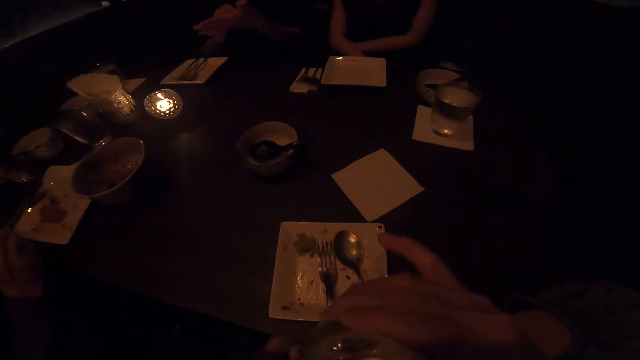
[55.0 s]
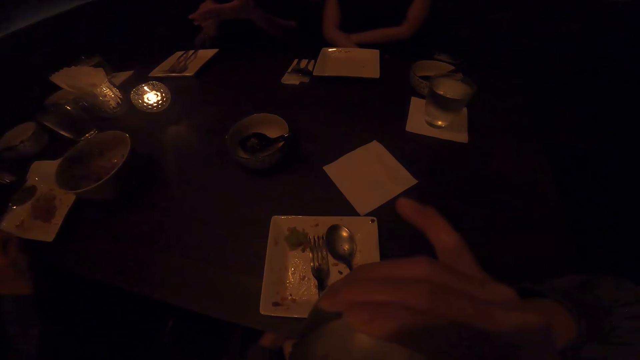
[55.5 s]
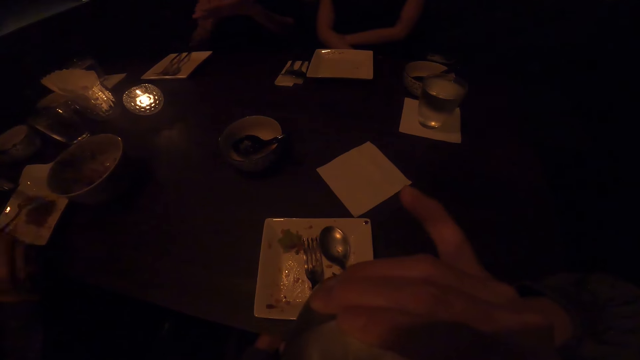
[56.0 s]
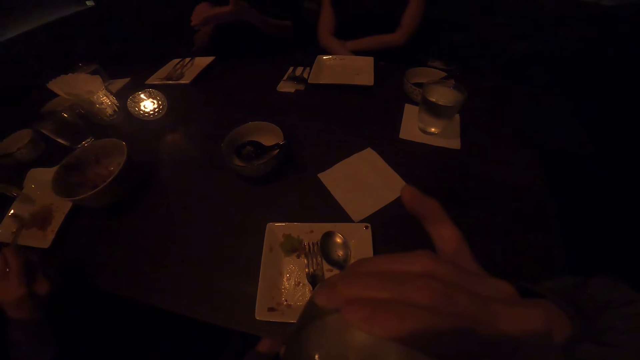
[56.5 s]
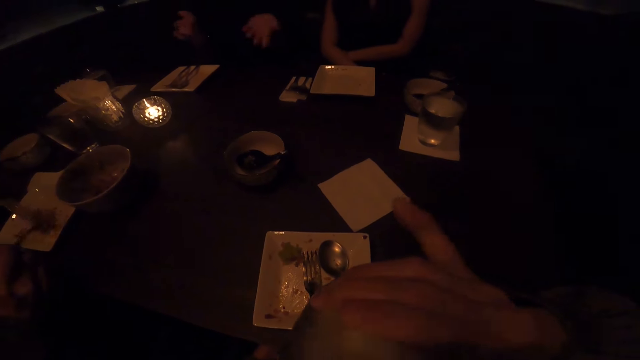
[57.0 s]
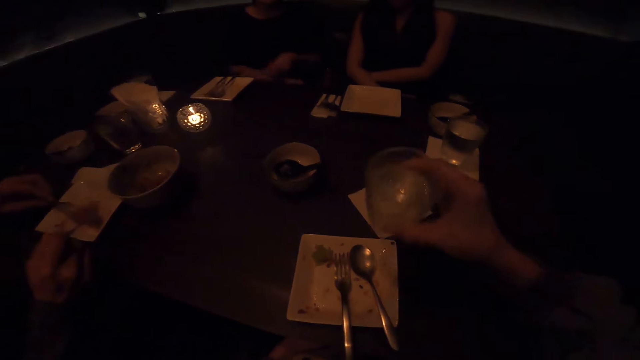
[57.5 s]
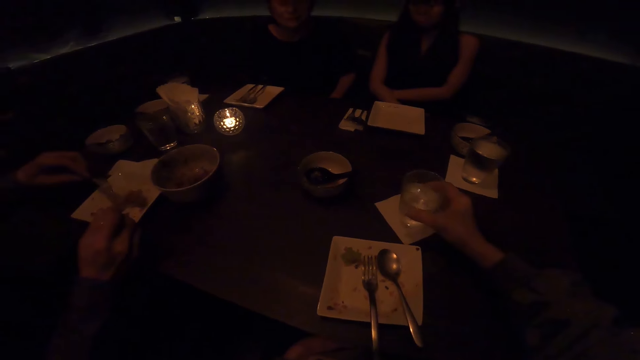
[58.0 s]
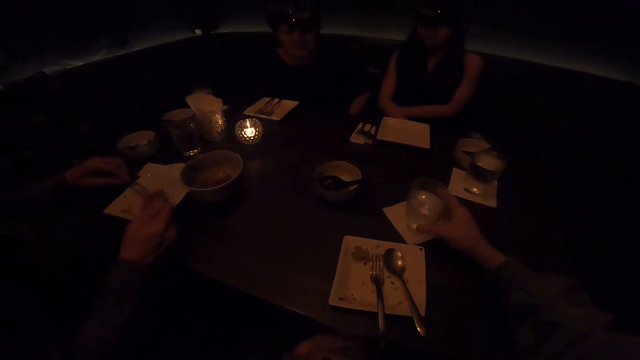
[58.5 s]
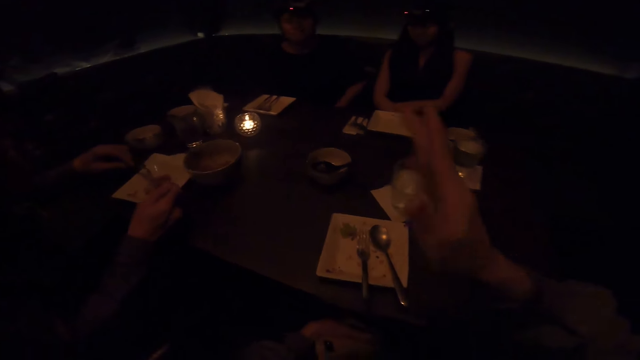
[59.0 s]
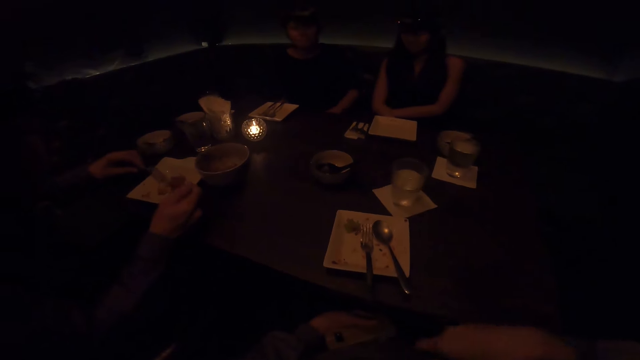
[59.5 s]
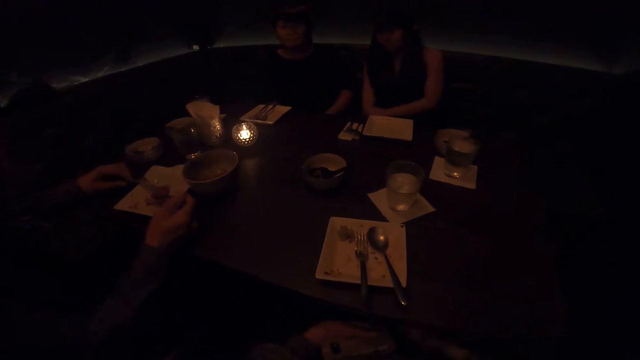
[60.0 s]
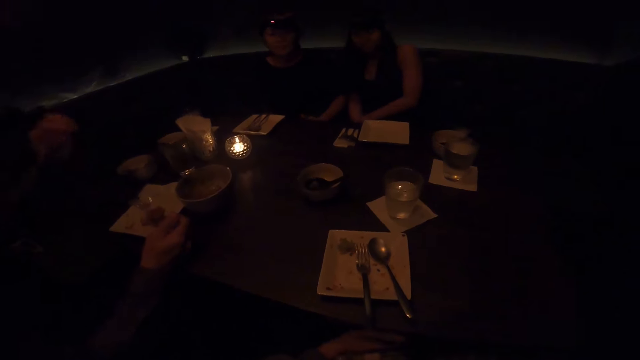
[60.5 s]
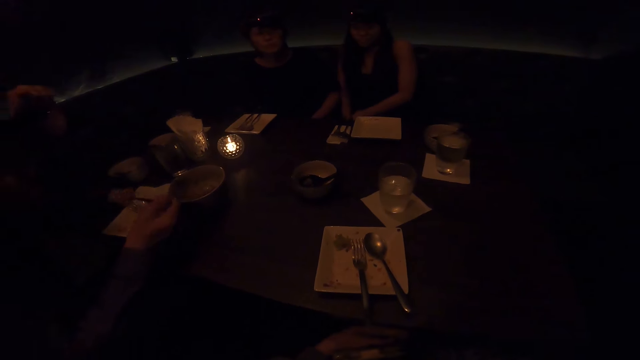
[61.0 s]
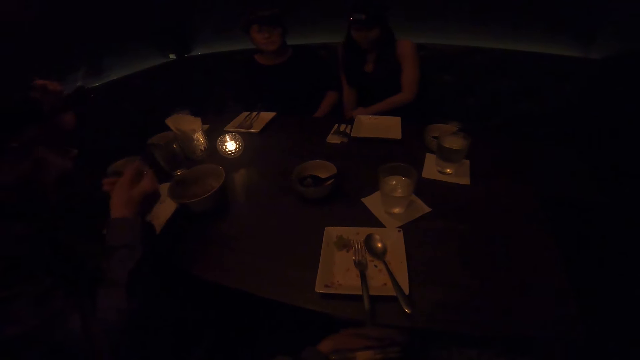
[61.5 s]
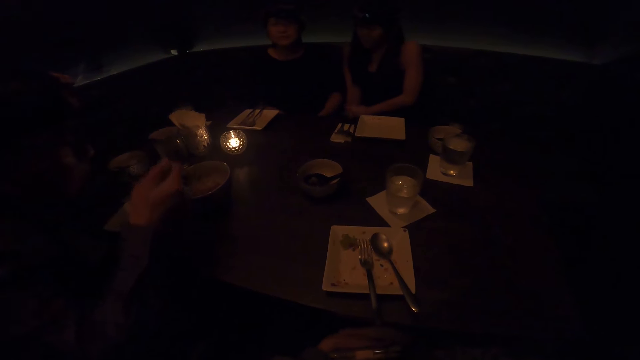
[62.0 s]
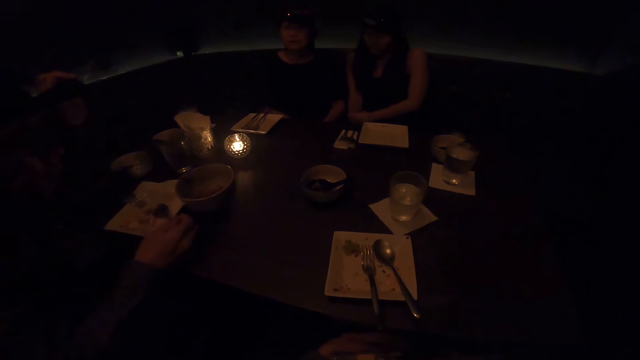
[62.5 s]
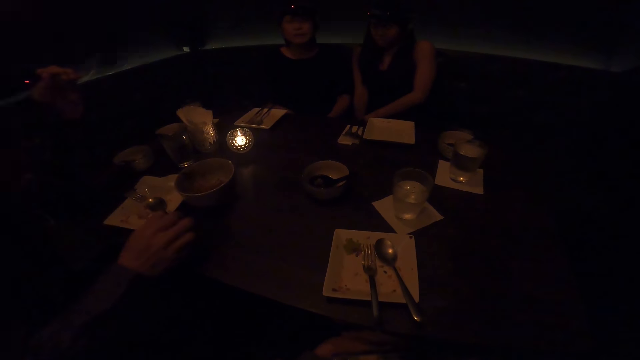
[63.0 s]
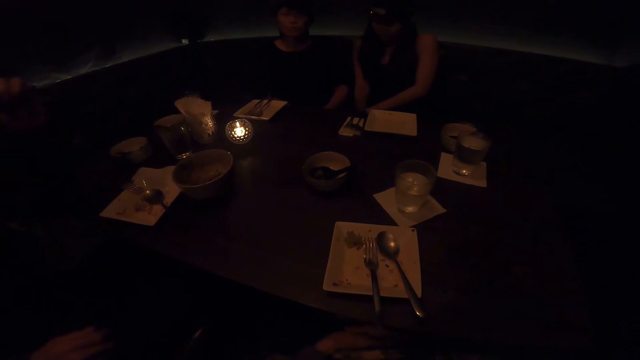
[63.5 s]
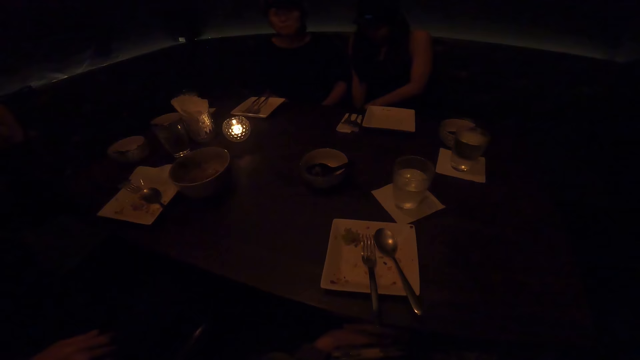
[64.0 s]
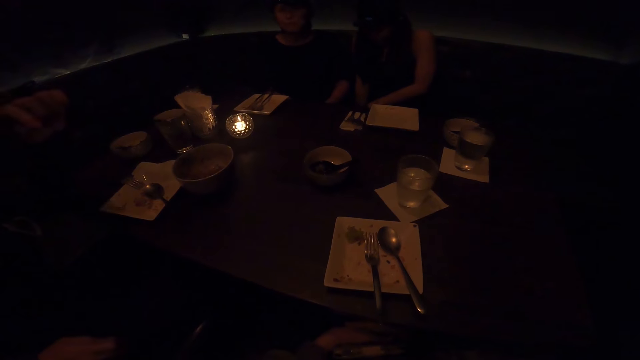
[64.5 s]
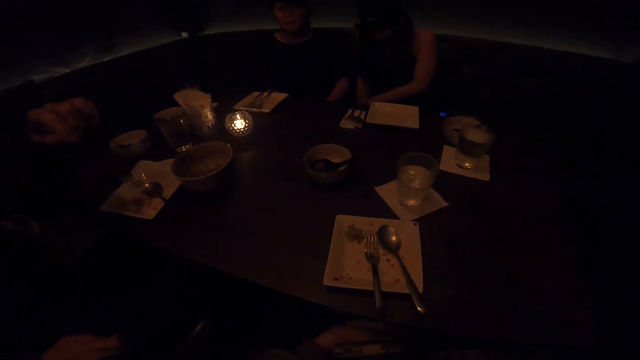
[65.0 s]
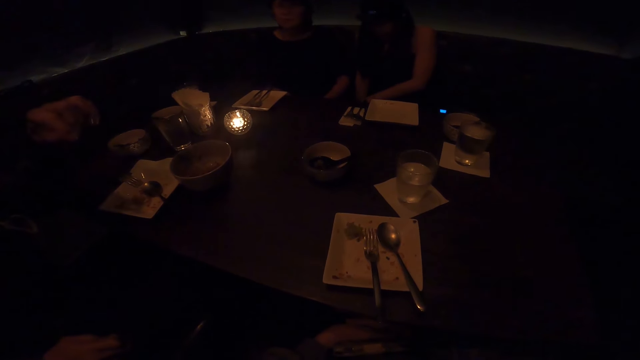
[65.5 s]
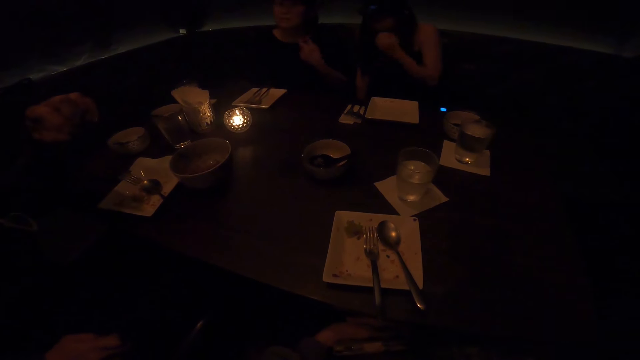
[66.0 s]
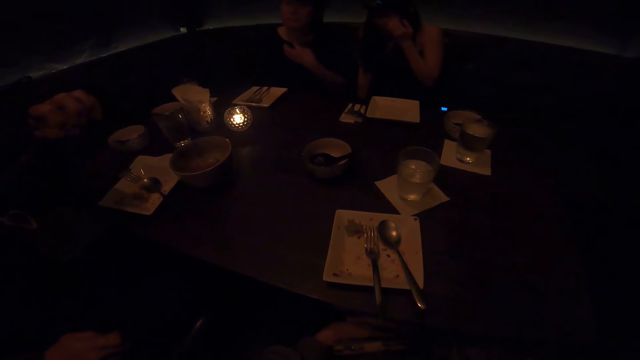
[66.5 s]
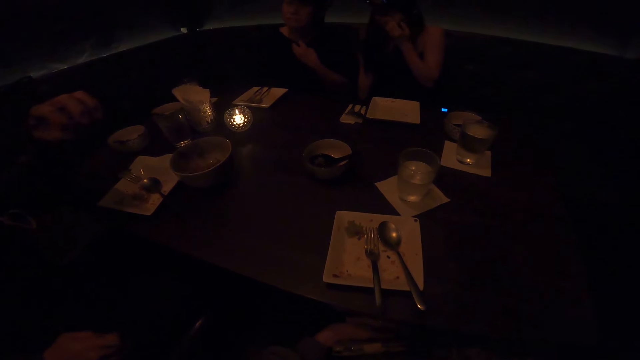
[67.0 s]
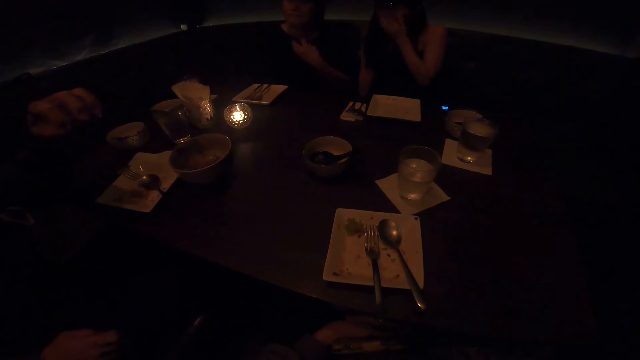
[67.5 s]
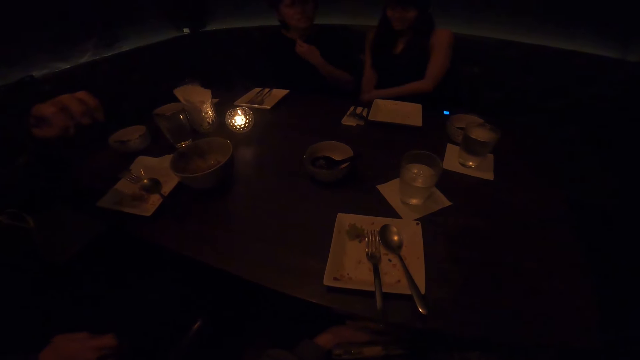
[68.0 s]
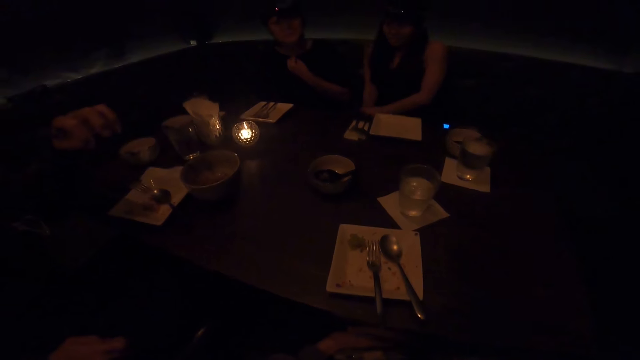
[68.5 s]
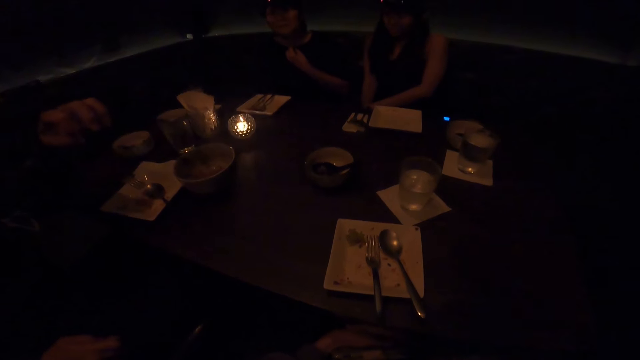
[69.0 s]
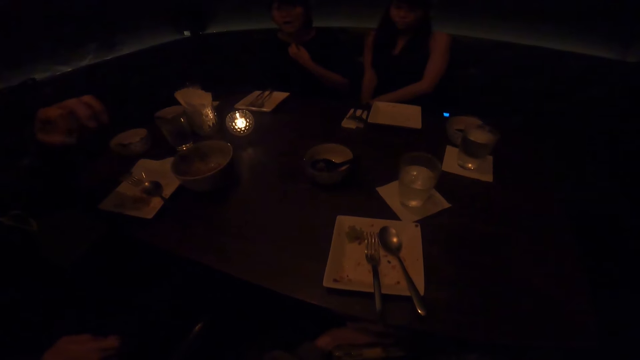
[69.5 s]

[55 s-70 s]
The camera wearer drinks from the glass of water. The first person gathers the meal in a plate using the spoon. The camera wearer puts the glass of water on the table. The second person puts hands under the table. The first person scoops the meal in the plate using the fork and the spoon. The camera wearer gestures with the right hand. The first person lifts the left hand, eats the meal using the spoon, and puts the spoon in the plate. They lean back. The third person looks down. The second person adjusts the blouse with the left hand. The first person rubs fingers. The third person scratches her face and drops her left hand.

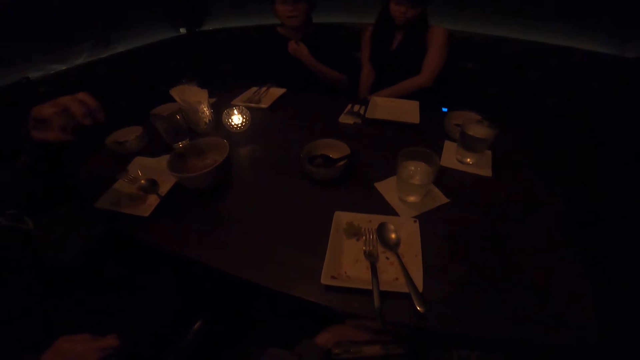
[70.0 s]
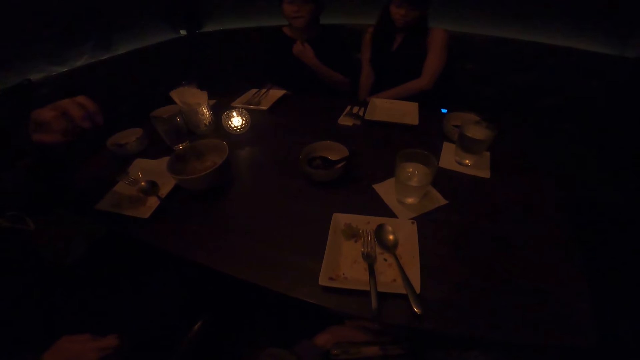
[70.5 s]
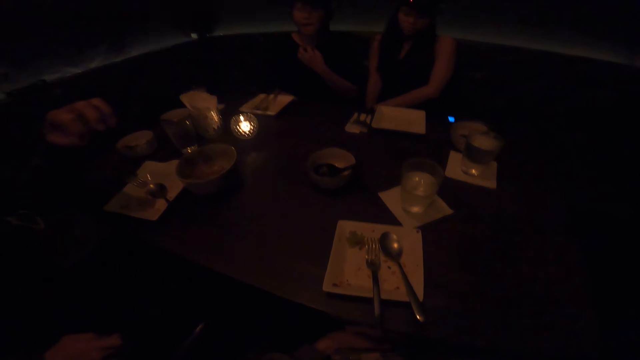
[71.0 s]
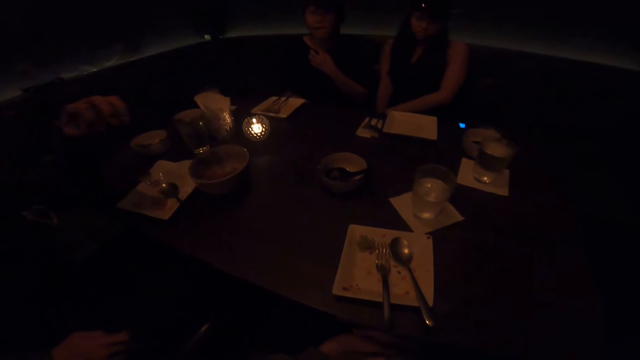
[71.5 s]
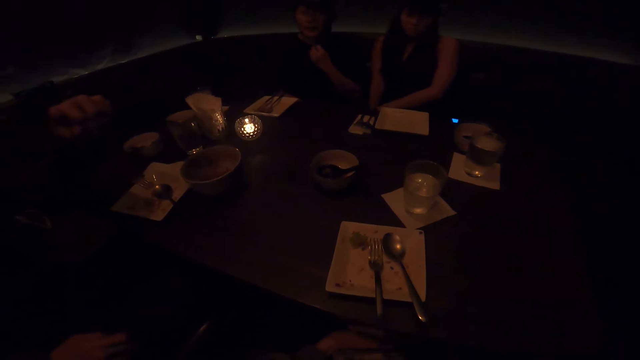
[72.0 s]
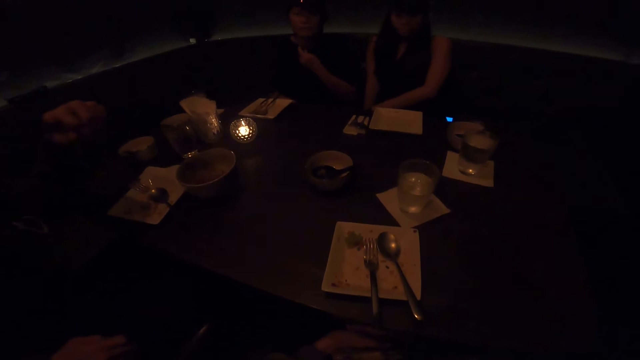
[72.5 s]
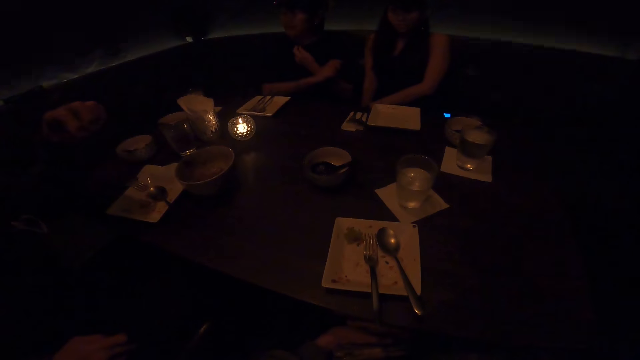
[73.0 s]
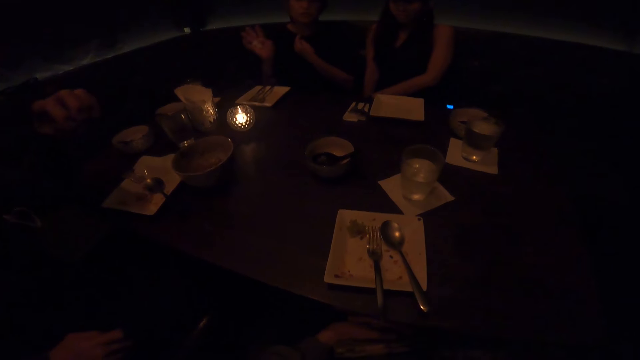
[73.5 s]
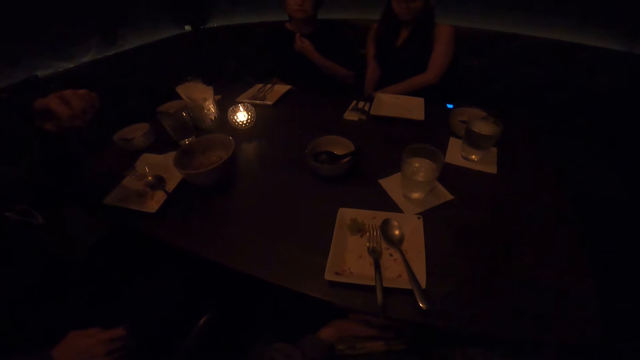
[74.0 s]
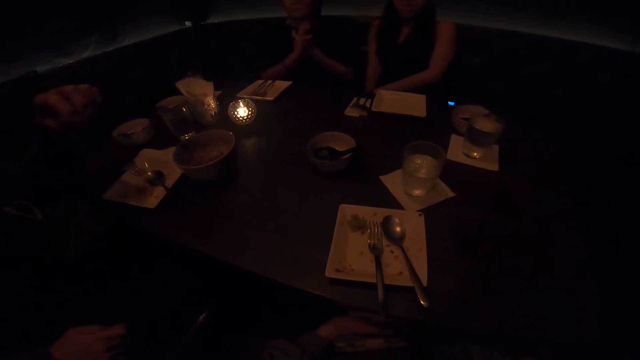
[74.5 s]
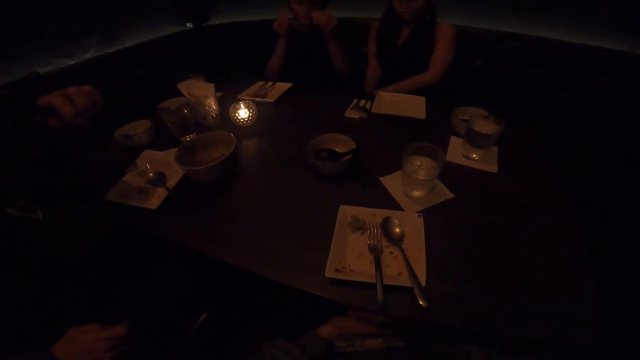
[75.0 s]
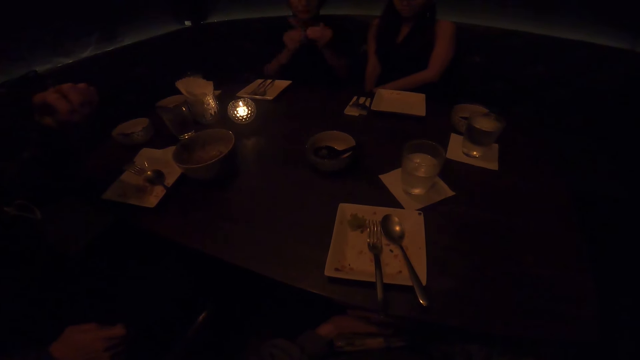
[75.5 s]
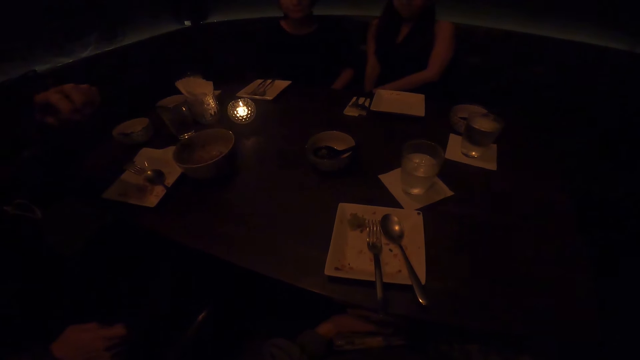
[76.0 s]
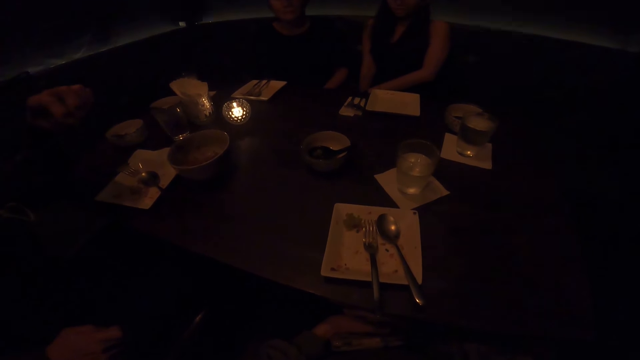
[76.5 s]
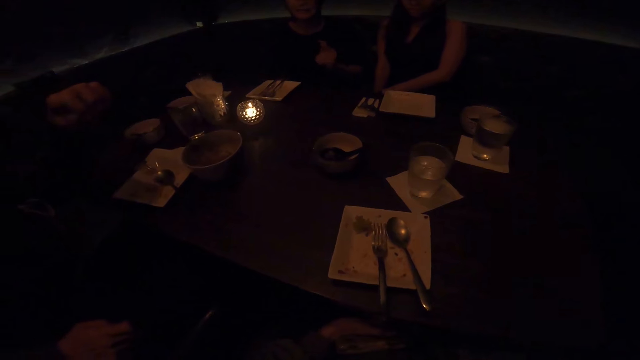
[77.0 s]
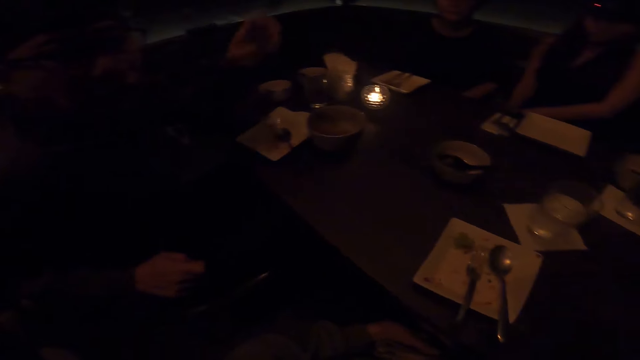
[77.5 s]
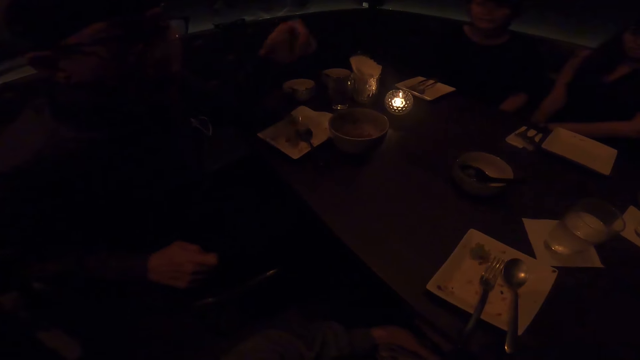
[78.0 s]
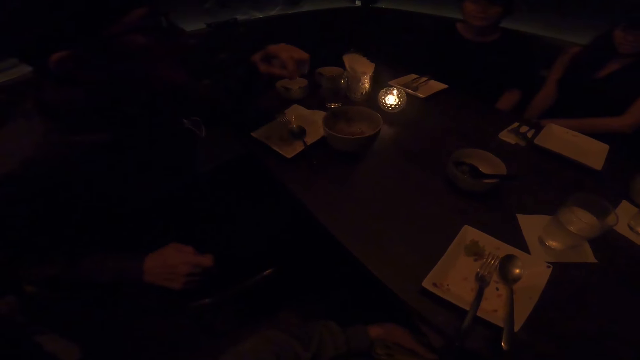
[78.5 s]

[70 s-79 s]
The second person gestures with the right hand. They gesture with both hands and put hands under the table. They gesture with the left hand. The camera wearer looks around. The first person gestures with the left hand. The second person puts hands under the table.
